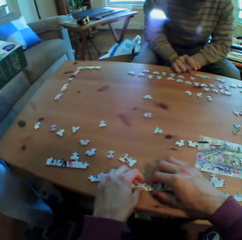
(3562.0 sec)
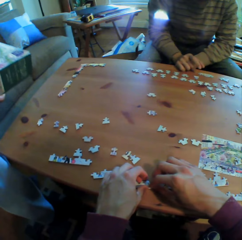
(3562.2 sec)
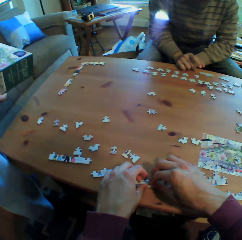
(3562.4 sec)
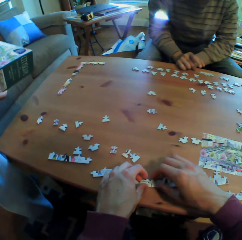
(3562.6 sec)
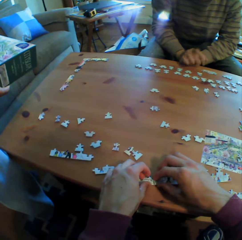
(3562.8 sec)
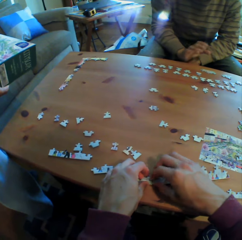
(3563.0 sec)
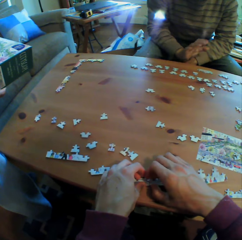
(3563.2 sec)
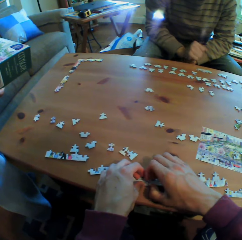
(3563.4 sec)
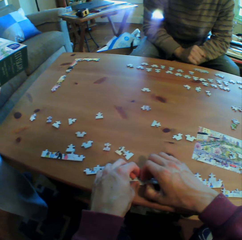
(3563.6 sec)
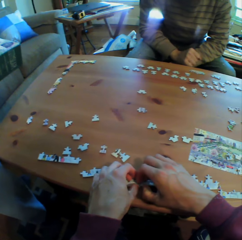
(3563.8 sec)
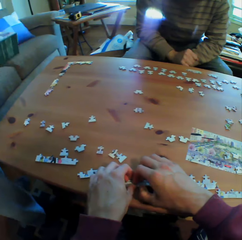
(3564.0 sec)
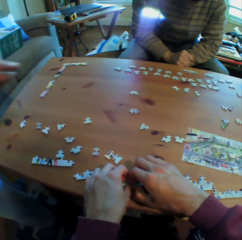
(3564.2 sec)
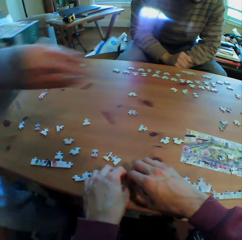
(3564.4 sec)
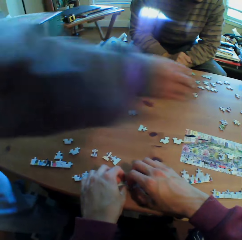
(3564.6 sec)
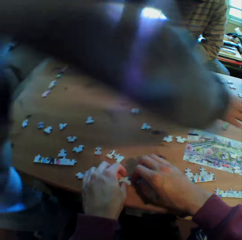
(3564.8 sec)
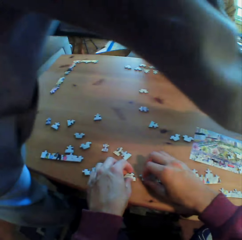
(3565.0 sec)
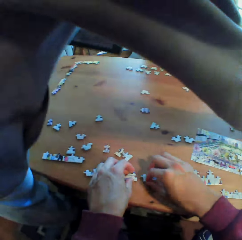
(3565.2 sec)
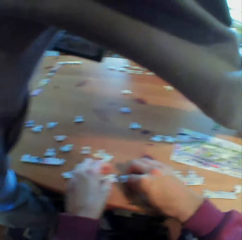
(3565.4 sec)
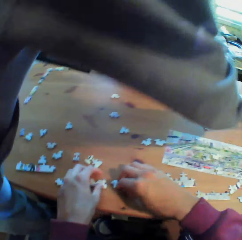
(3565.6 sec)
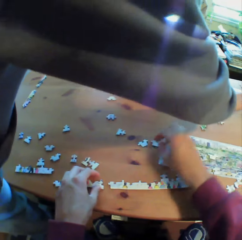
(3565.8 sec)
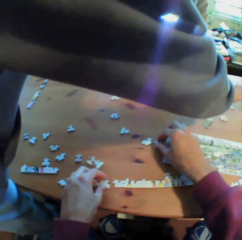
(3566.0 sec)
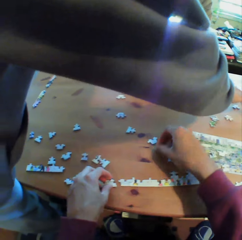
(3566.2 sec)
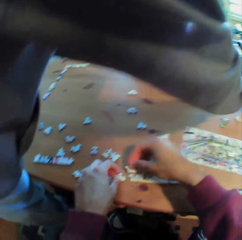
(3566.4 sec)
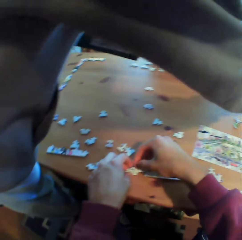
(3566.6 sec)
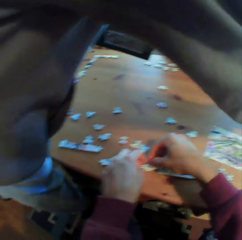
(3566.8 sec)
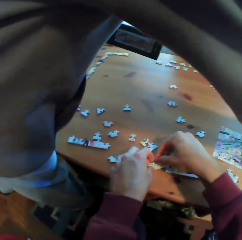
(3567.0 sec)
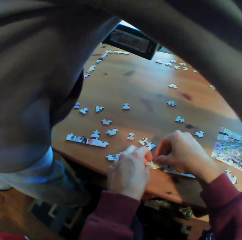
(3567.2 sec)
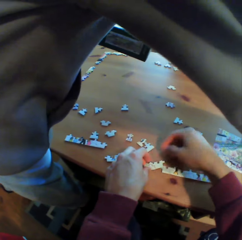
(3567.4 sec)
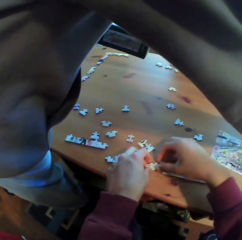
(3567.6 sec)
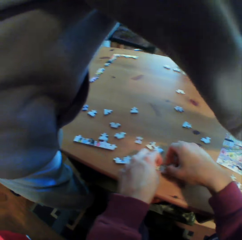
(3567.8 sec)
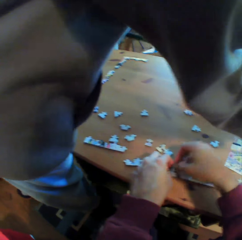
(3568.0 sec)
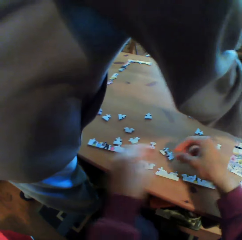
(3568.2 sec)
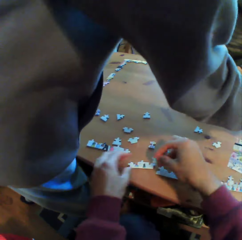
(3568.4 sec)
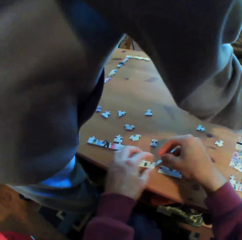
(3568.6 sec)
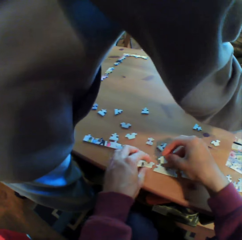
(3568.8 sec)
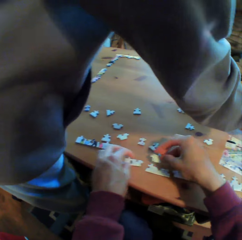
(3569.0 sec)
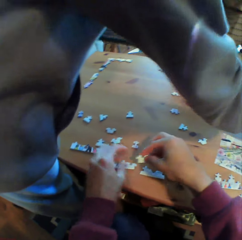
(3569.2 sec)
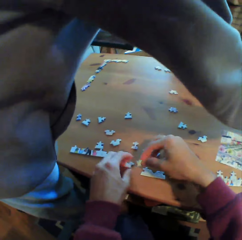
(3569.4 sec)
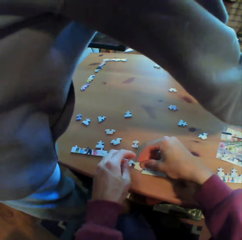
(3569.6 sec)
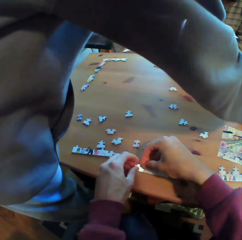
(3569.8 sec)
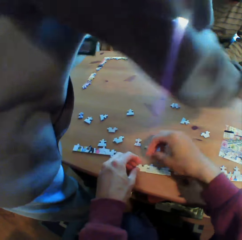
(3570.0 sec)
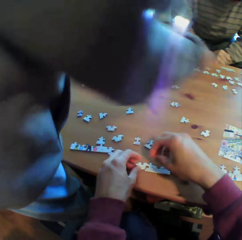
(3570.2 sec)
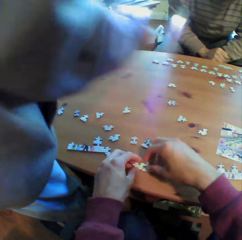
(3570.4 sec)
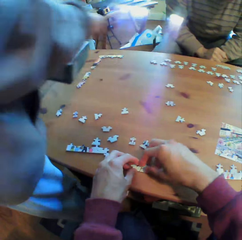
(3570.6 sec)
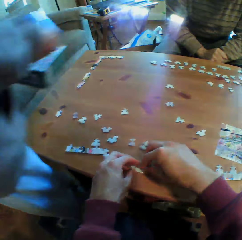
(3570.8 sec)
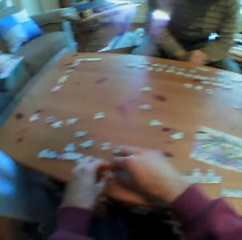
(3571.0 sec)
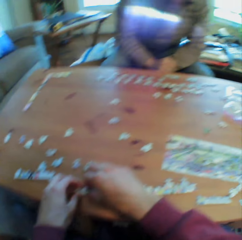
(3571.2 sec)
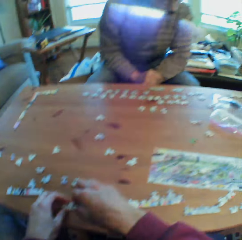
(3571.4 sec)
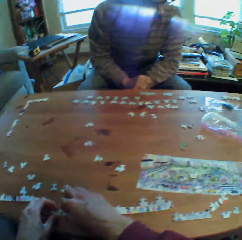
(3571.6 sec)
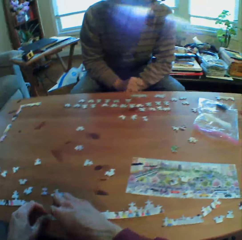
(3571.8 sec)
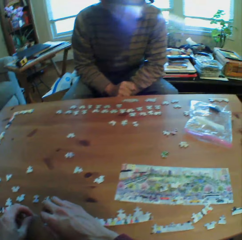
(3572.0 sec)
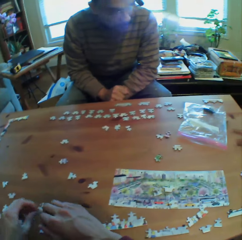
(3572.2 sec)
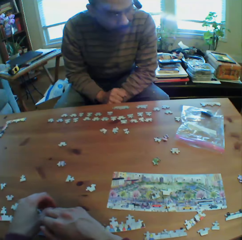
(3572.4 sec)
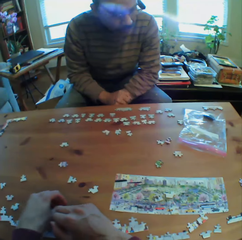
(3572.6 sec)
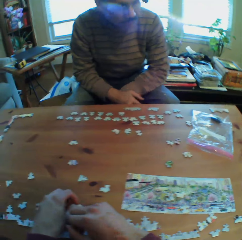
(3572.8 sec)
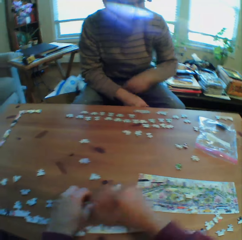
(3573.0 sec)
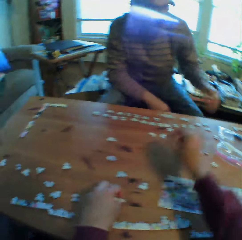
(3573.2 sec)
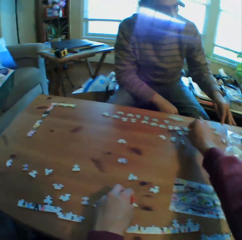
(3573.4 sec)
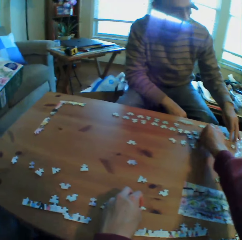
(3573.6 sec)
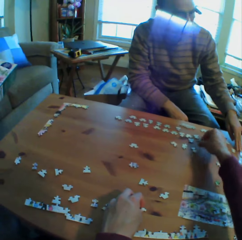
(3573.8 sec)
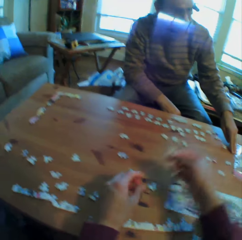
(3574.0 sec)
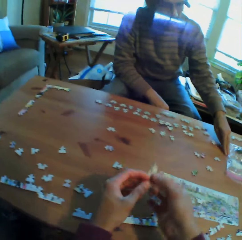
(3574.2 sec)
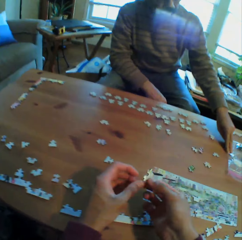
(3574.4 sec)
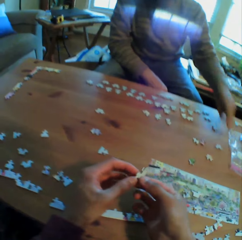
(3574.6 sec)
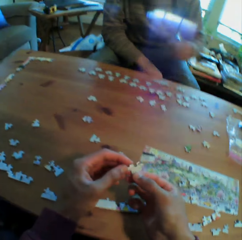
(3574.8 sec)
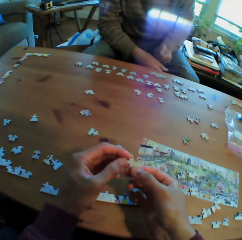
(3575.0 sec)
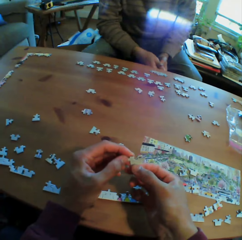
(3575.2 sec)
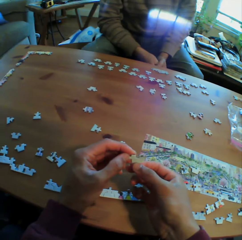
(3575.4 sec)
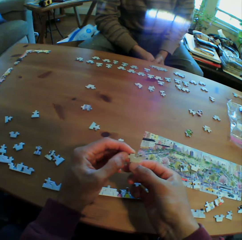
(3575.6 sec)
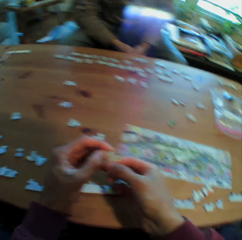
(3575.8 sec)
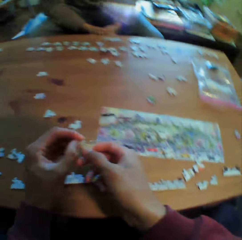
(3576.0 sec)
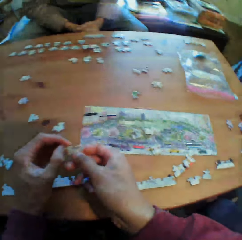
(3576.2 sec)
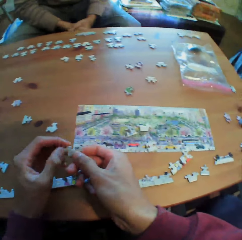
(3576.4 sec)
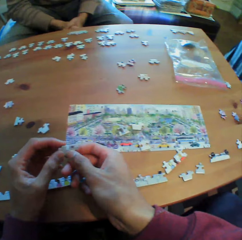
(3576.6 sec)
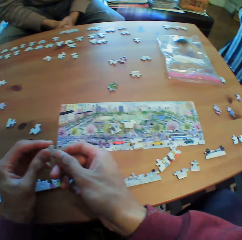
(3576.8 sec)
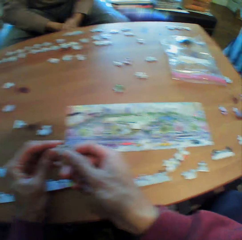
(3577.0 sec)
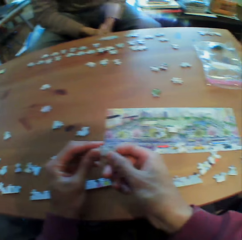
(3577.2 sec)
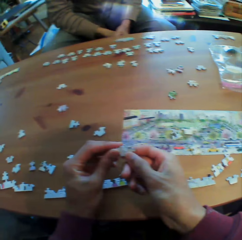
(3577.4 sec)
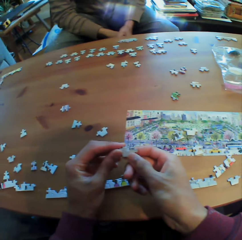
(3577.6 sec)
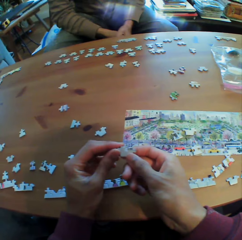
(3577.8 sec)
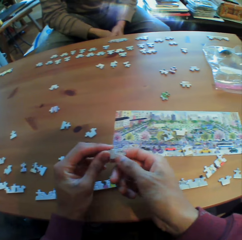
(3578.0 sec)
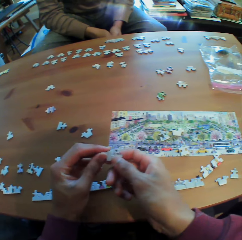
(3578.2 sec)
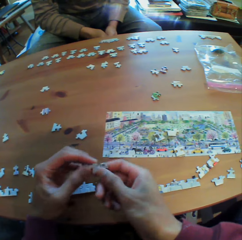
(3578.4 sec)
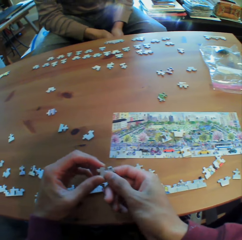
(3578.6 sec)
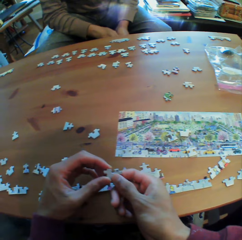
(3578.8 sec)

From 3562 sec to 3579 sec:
A man holds his hands together. Another man picks a piece of puzzle from the table. The first man holds his hands together, arranges the puzzle pieces on the table, and holds his hands together.

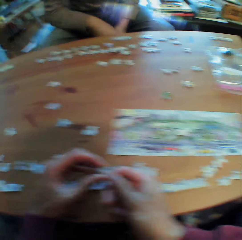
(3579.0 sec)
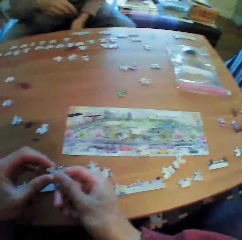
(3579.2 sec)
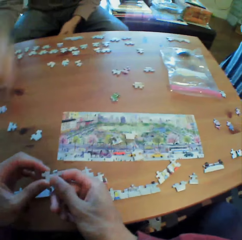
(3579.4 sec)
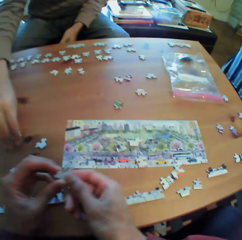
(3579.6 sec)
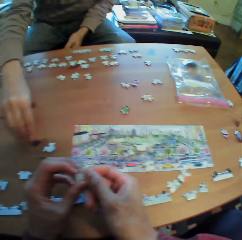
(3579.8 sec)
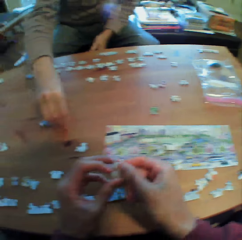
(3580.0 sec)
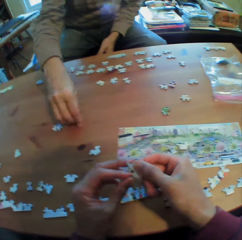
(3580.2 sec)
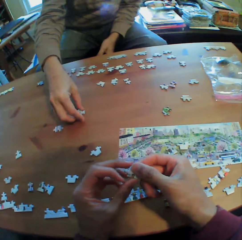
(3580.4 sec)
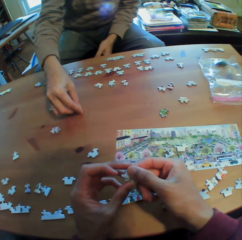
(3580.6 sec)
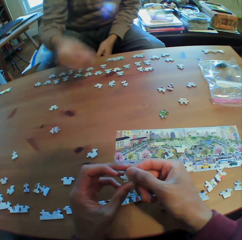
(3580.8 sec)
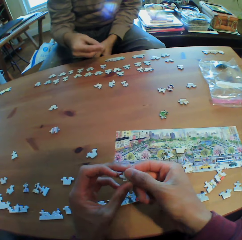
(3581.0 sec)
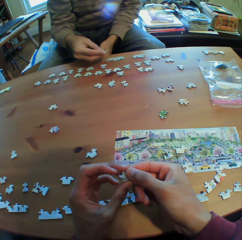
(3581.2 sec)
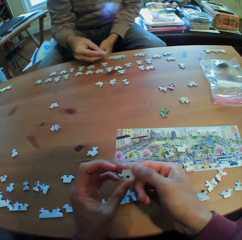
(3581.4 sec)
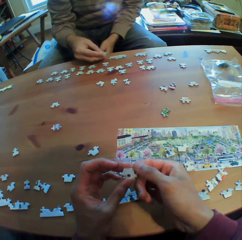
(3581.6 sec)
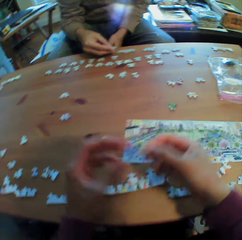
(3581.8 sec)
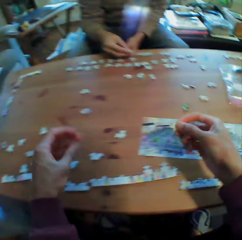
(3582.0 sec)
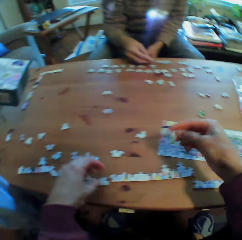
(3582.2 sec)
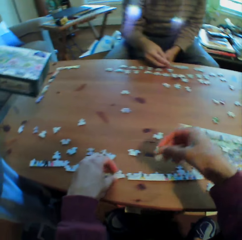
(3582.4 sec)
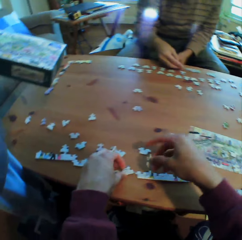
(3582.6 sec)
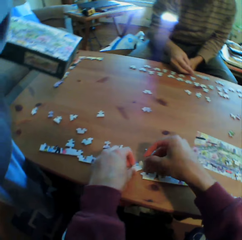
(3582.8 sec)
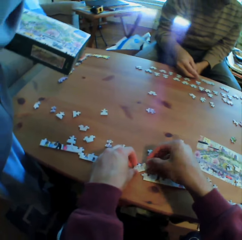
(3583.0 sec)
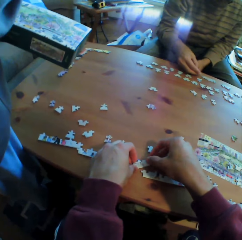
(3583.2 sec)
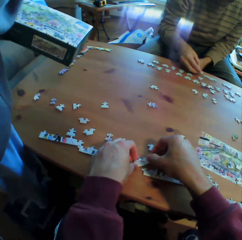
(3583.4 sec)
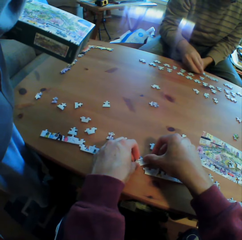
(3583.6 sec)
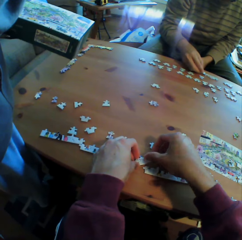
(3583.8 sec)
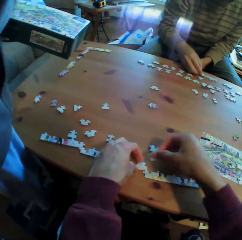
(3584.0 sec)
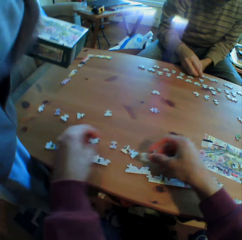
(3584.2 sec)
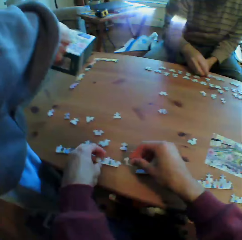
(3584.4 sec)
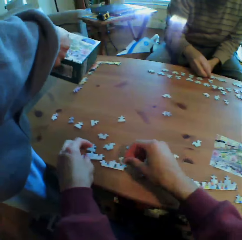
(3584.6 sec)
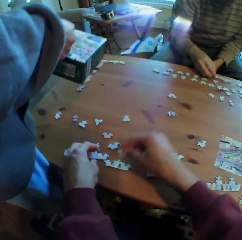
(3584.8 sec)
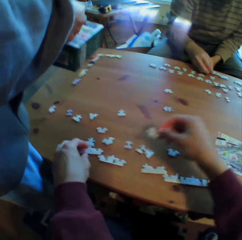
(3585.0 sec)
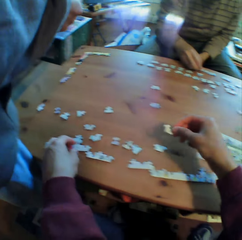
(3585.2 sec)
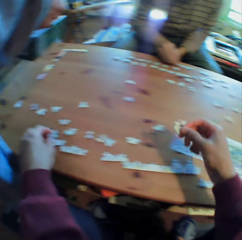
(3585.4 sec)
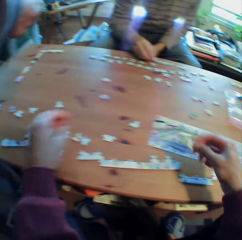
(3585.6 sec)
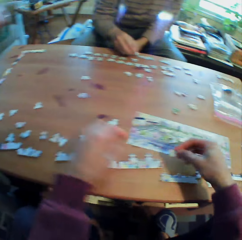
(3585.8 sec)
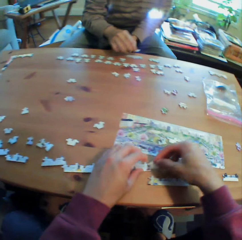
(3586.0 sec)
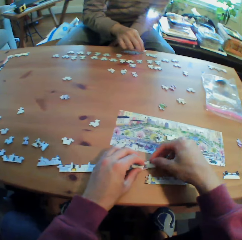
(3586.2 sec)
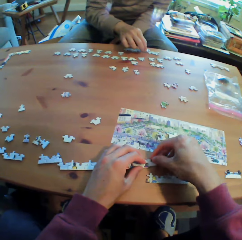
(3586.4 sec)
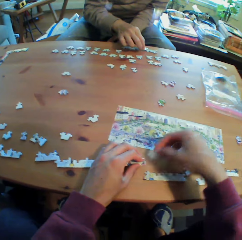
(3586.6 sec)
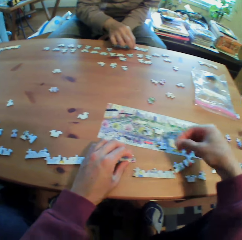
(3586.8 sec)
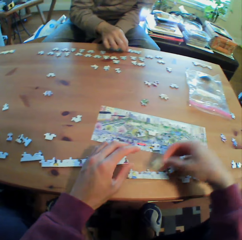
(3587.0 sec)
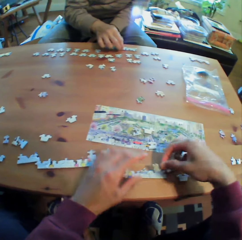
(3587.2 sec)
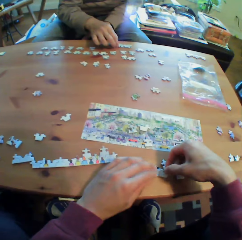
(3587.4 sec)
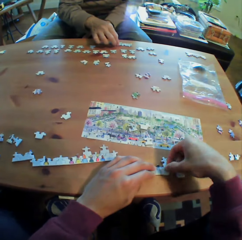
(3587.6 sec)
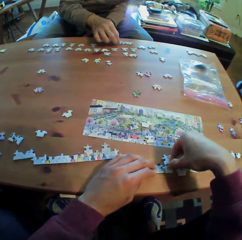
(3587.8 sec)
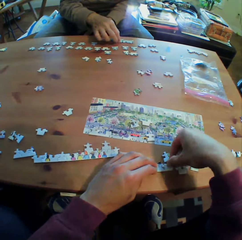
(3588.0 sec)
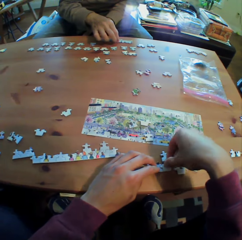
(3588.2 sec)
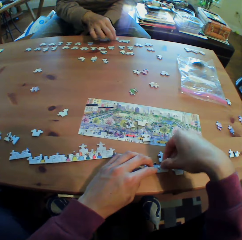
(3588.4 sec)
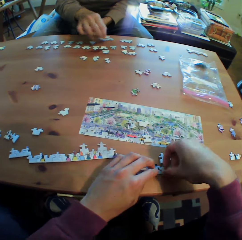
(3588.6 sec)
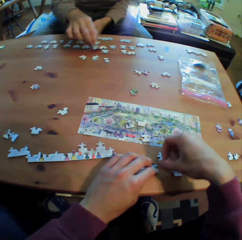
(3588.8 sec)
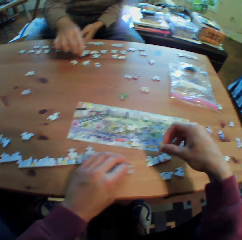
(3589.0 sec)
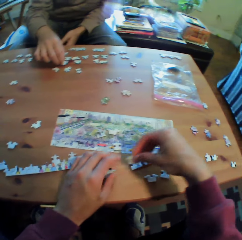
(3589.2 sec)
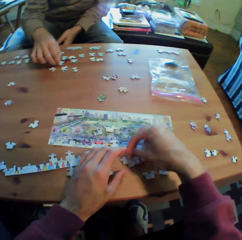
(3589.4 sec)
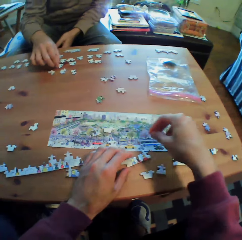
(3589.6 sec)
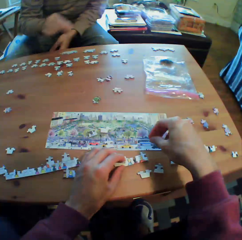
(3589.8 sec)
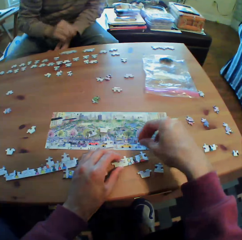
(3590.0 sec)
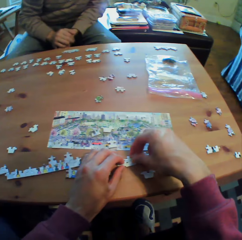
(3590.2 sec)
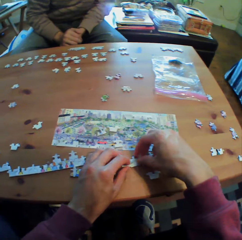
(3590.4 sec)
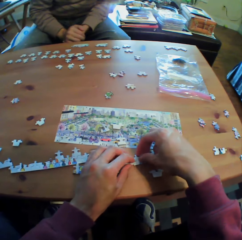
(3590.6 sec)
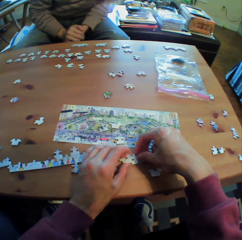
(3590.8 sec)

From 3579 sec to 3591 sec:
A man arranges the puzzle pieces on the table. Another man holds the box of puzzles with both hands and points at a picture on the puzzle box. The first man holds his hands together.
